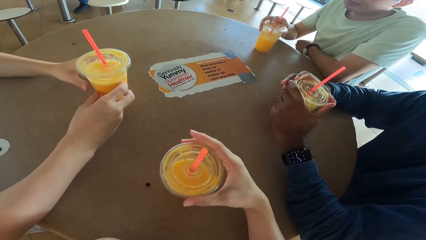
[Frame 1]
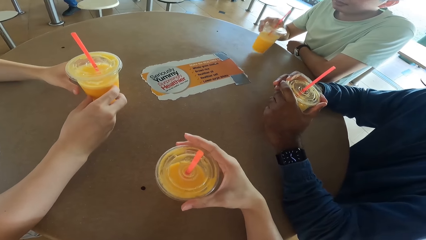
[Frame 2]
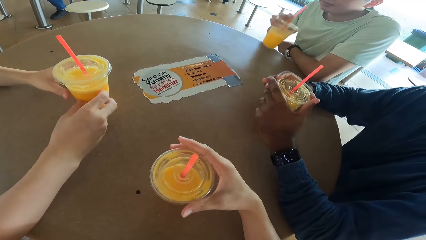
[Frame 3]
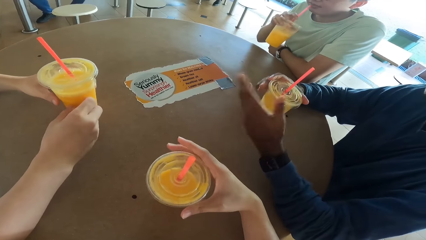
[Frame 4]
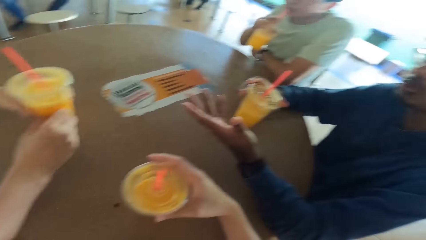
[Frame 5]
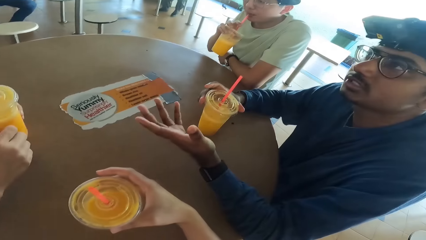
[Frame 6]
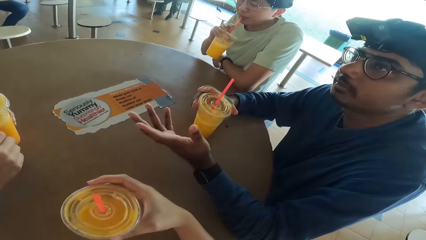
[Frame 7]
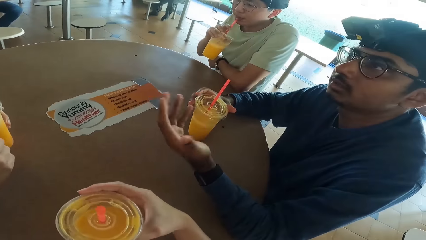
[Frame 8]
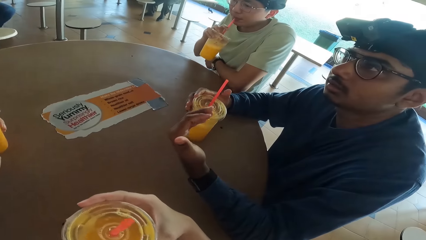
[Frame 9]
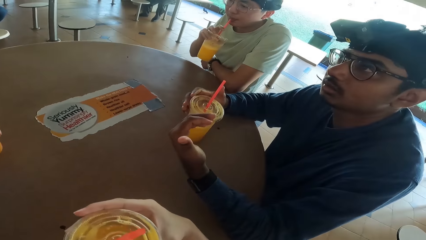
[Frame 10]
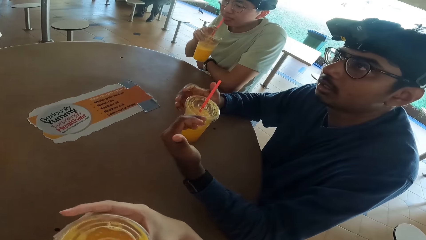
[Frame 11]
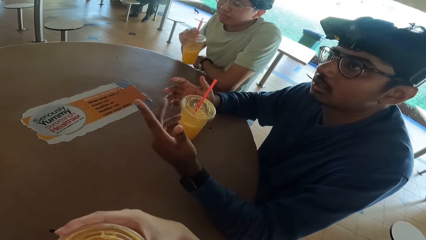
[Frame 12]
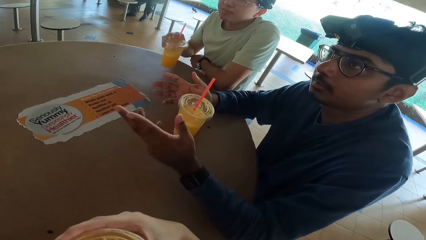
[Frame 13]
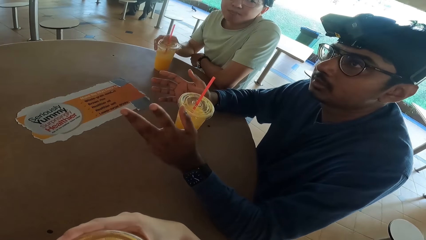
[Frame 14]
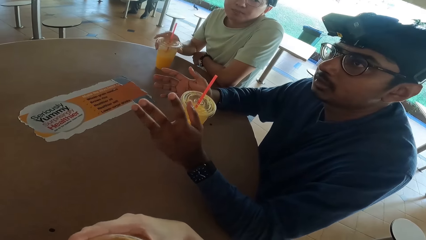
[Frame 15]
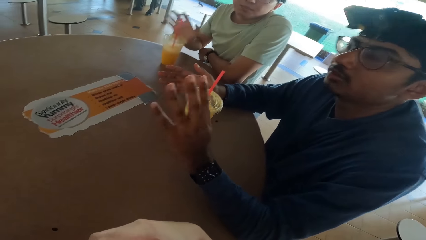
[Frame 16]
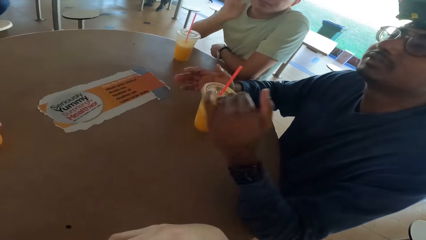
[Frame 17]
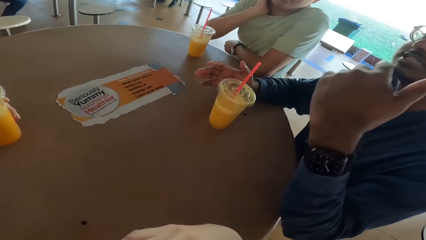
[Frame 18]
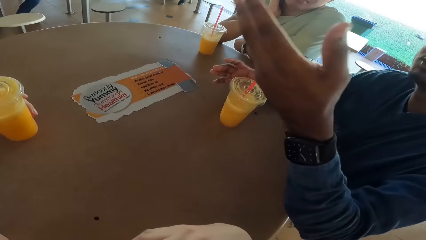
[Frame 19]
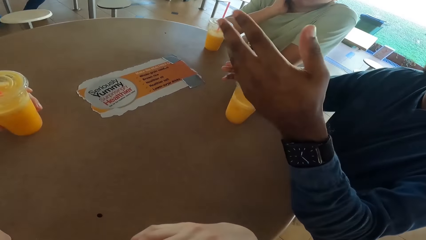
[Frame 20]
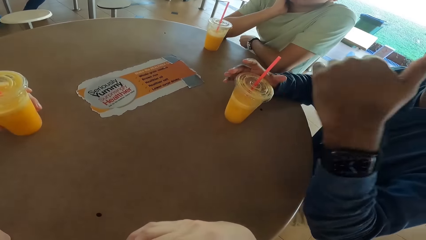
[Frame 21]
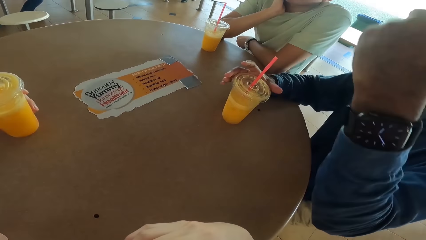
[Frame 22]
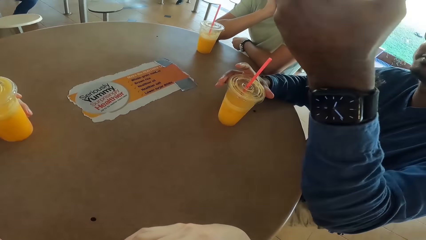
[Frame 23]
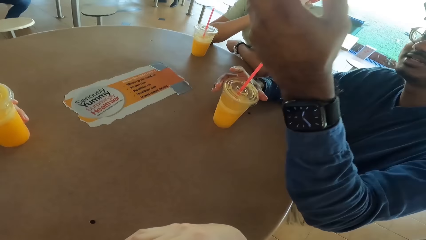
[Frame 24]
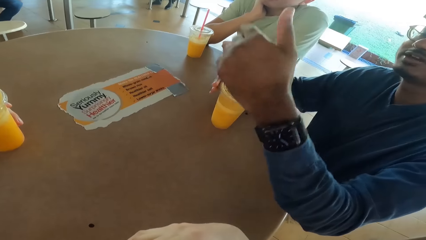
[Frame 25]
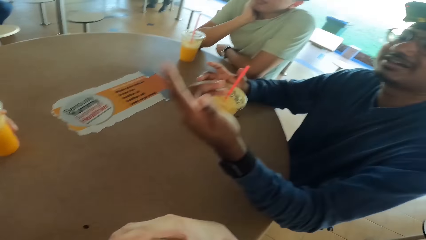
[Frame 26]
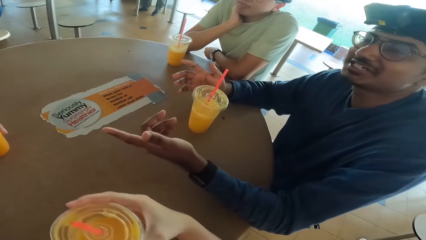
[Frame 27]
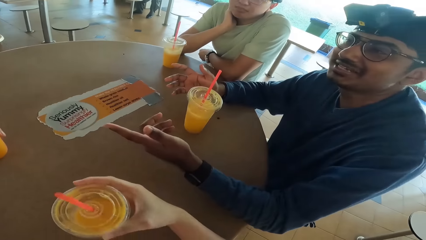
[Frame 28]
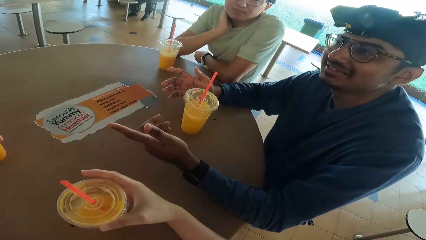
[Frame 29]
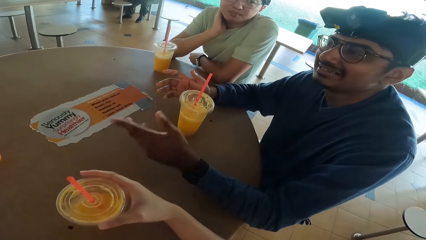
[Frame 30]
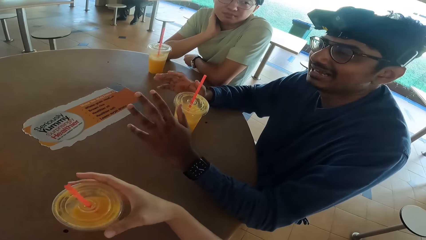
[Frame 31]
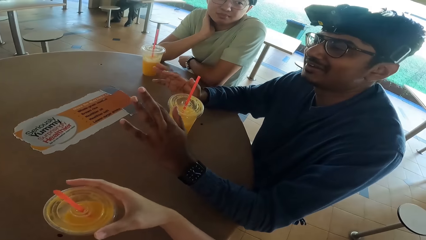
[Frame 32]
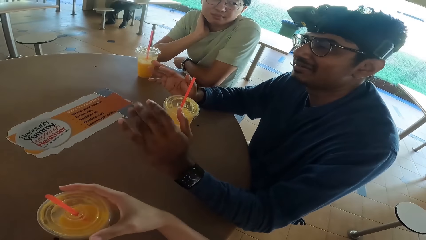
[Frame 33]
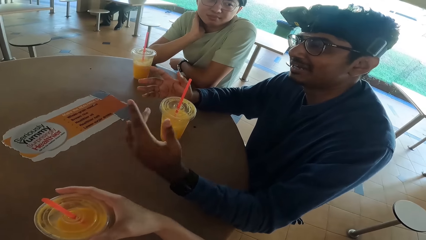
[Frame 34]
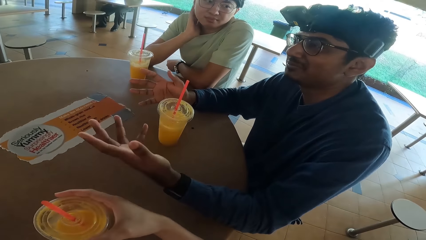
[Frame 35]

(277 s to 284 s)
A person takes a drink. The person talks. The camera wearer takes a drink.

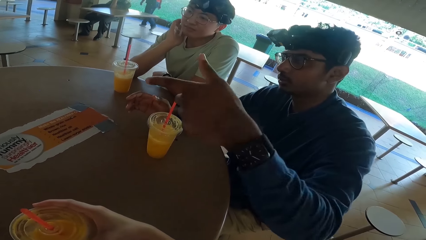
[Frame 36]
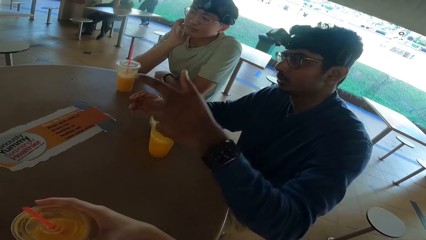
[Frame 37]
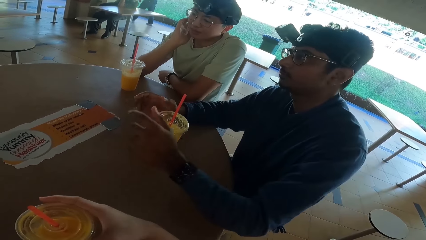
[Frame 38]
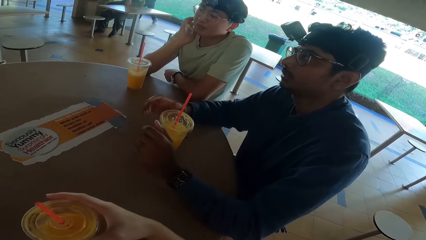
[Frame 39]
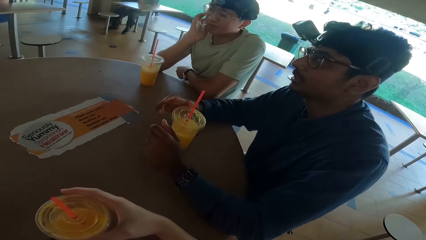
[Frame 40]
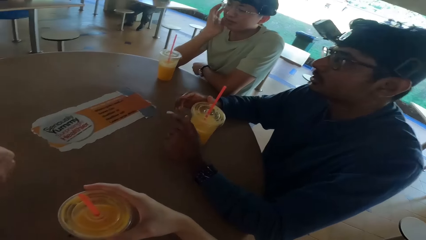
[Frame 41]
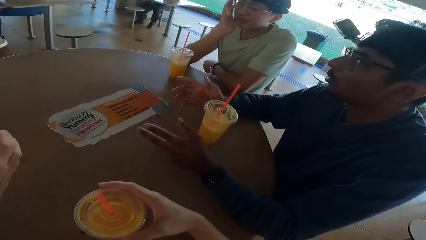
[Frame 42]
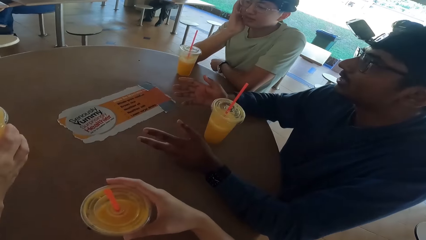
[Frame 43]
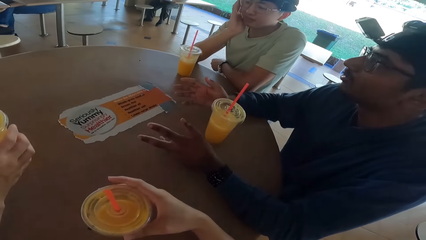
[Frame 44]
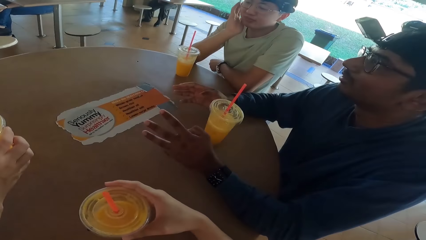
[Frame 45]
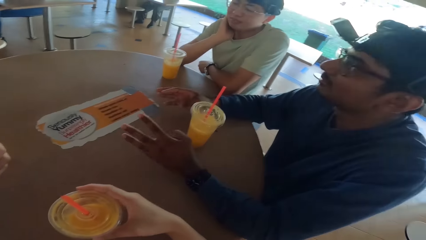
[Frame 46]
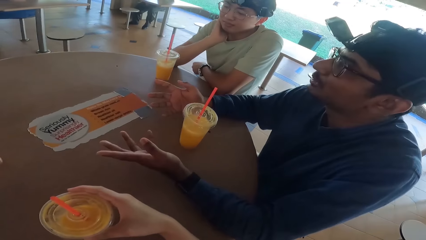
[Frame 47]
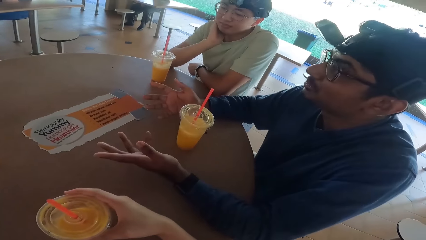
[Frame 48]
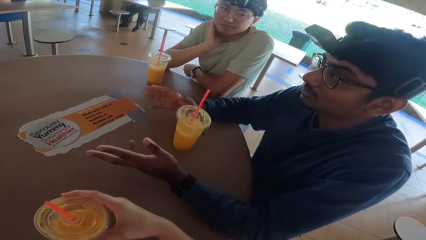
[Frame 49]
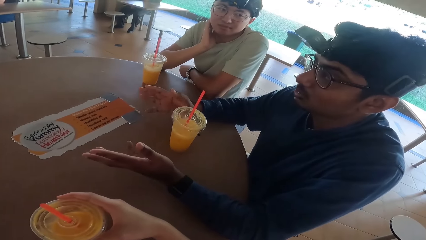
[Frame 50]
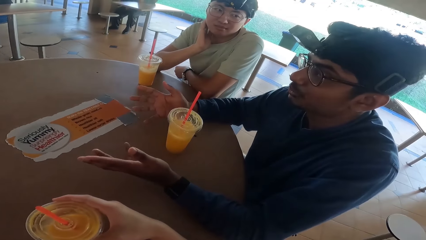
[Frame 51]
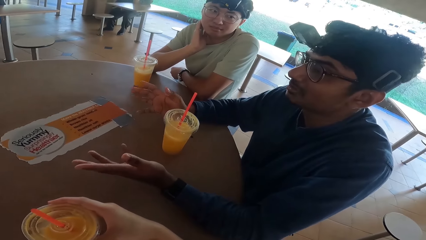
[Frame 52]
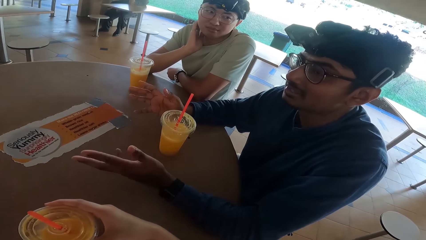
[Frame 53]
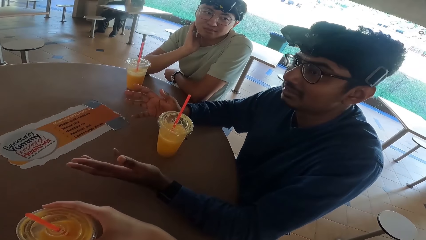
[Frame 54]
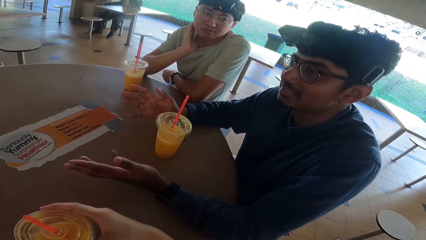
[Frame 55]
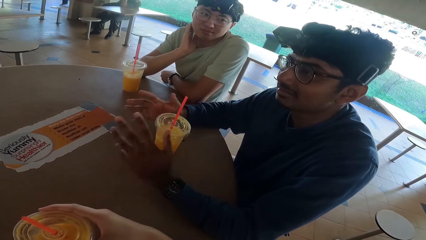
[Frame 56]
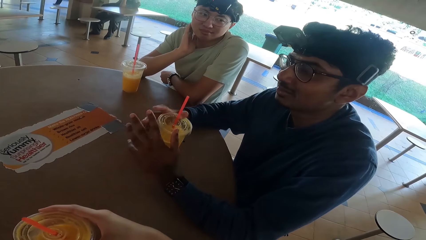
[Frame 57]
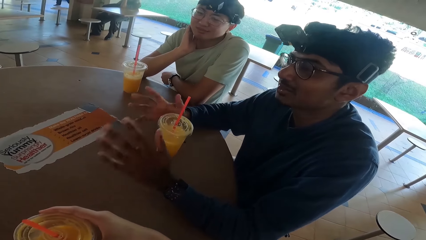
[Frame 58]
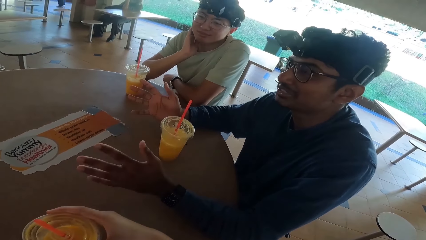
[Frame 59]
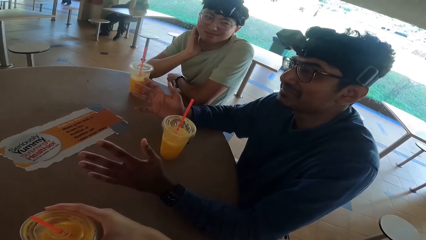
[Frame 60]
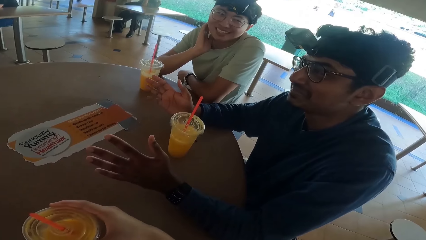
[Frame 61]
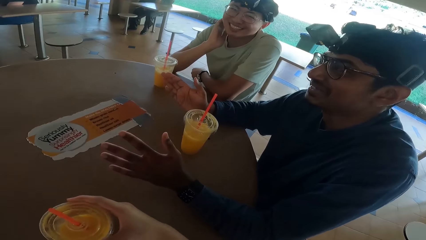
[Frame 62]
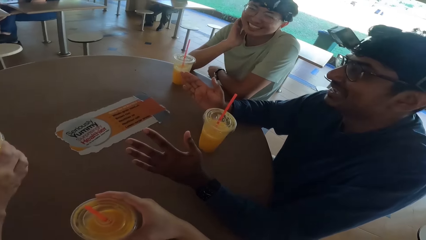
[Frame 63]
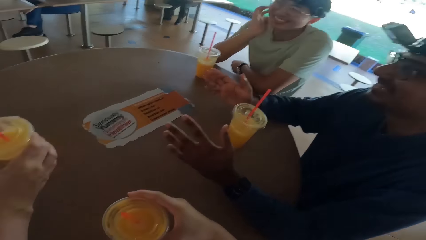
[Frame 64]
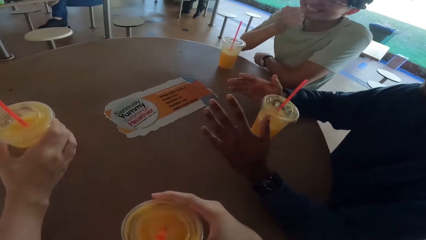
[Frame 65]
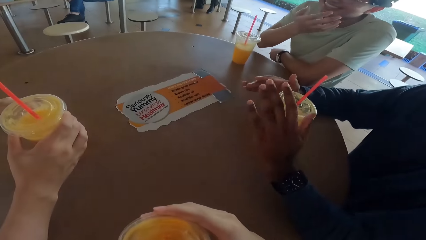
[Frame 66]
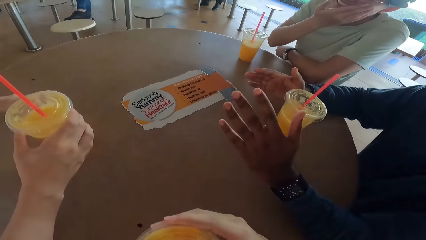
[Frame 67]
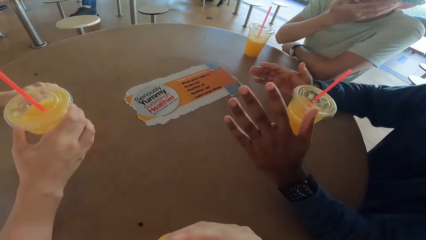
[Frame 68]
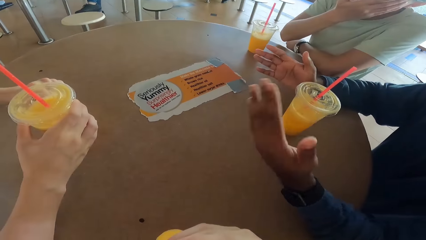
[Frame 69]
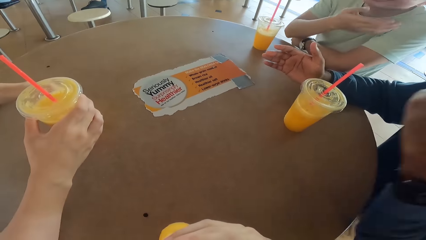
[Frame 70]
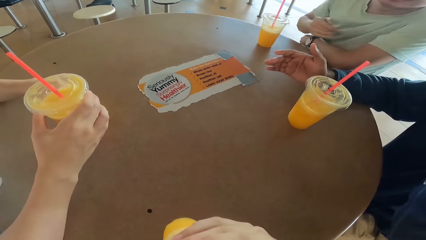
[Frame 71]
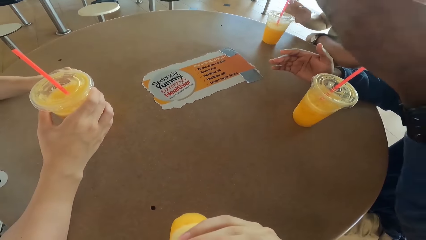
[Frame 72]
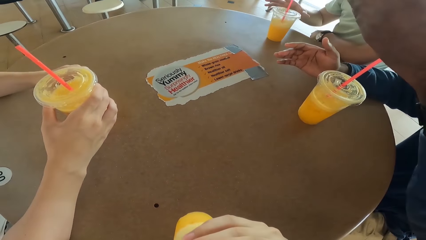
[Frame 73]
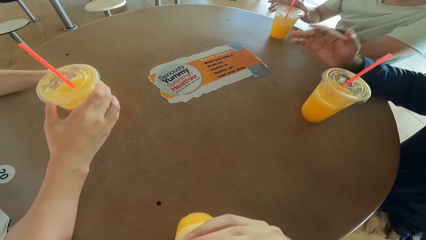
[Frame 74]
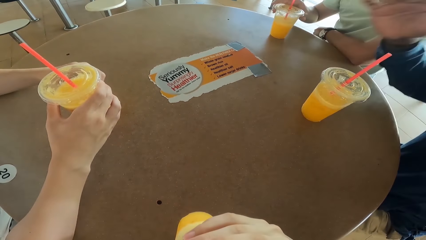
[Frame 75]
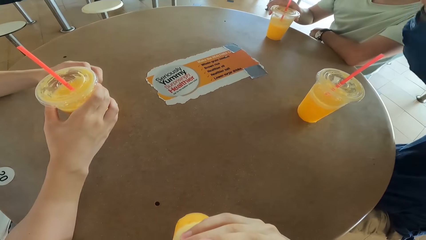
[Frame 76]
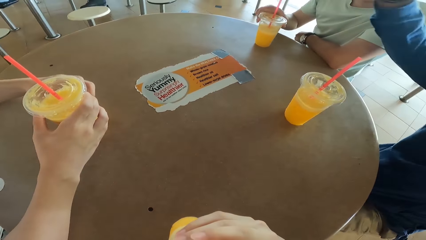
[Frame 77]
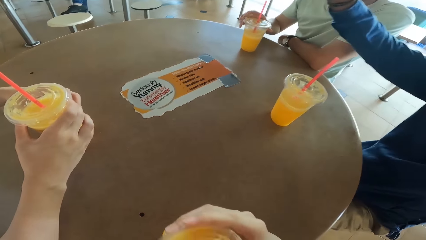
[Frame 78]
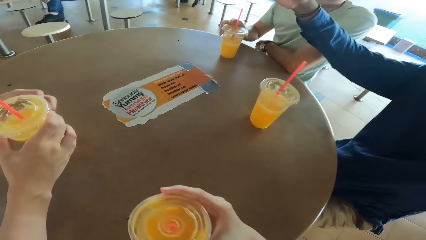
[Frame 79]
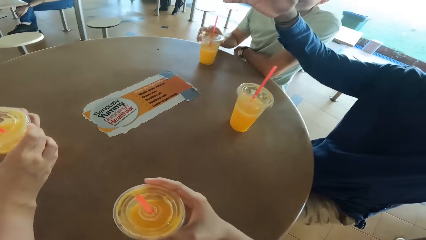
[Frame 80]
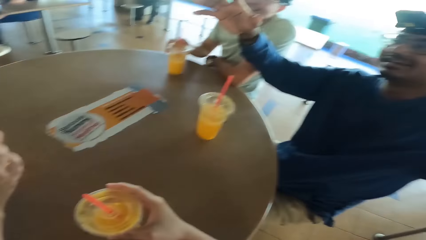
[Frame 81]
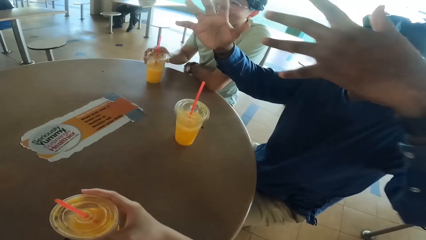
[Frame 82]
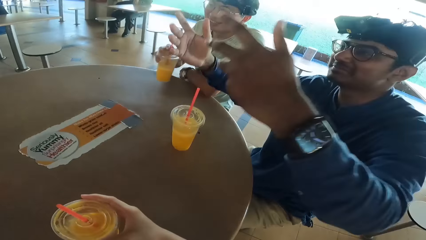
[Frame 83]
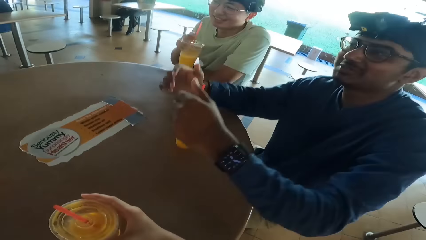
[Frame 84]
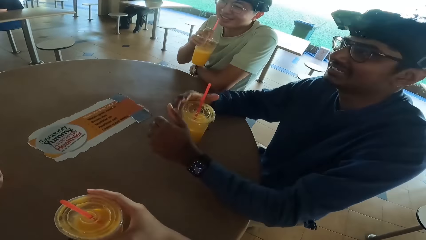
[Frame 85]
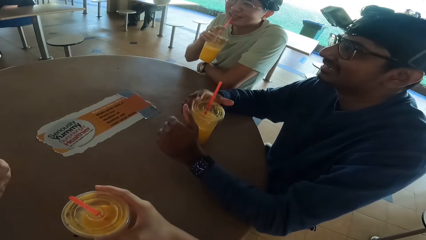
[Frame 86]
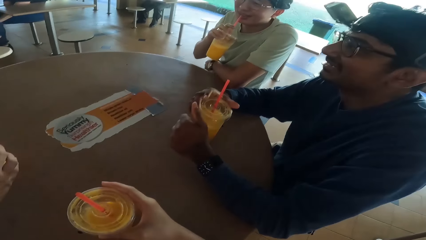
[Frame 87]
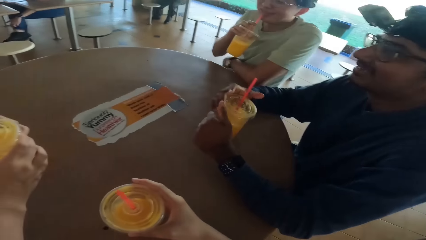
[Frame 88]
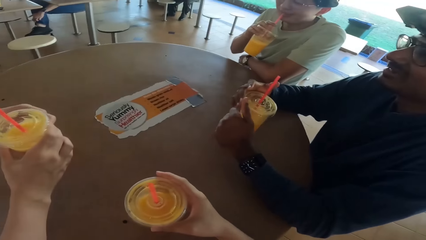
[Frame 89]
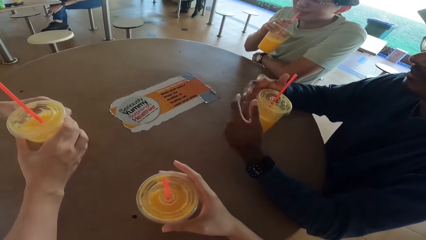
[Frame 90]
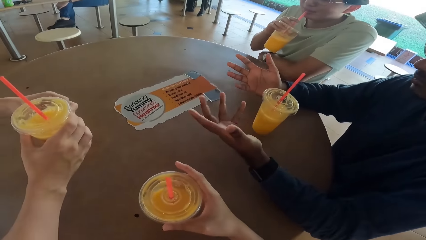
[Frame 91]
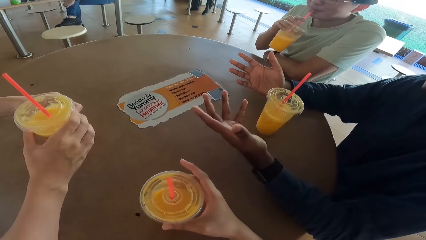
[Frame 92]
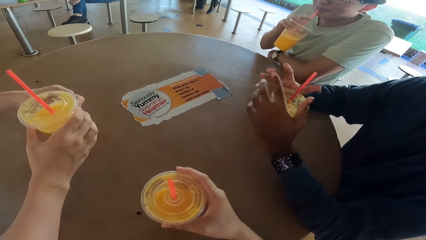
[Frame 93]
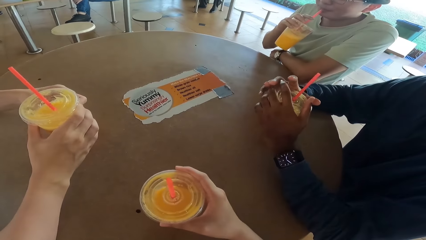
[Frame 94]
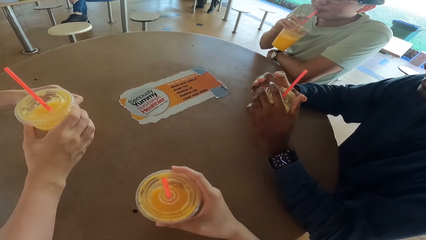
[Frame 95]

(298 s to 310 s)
A man nods his head. Another man converses and demonstrates. The camera wearer takes a juice. They place down a drink. The first man drinks the juice.
